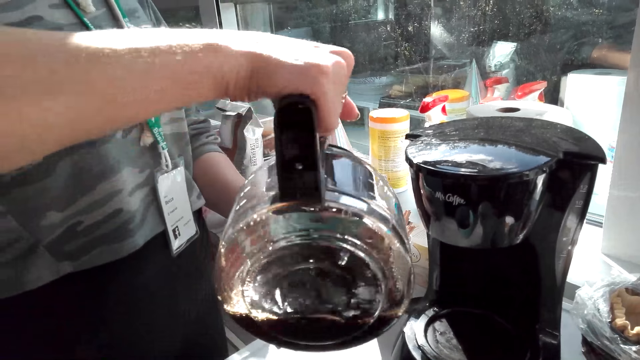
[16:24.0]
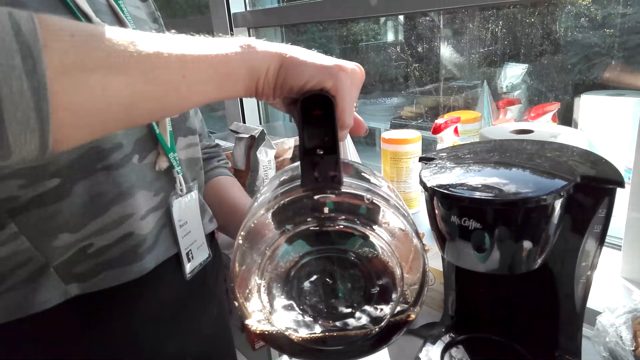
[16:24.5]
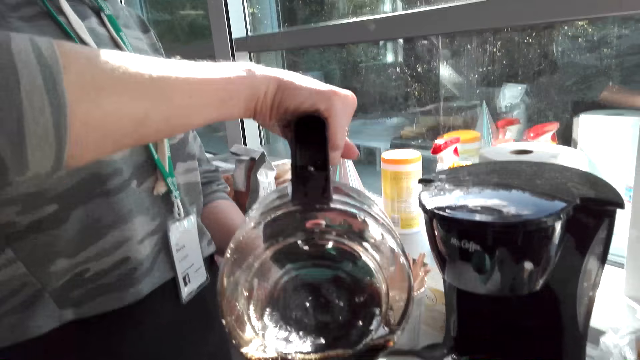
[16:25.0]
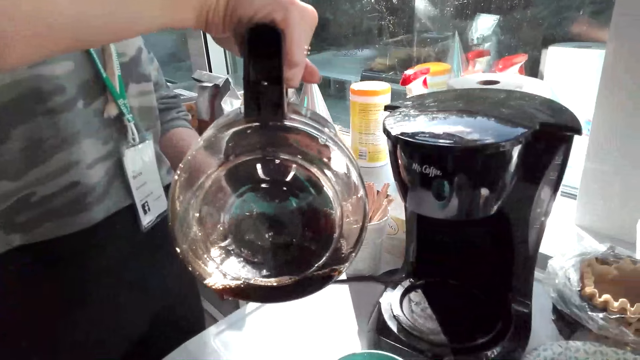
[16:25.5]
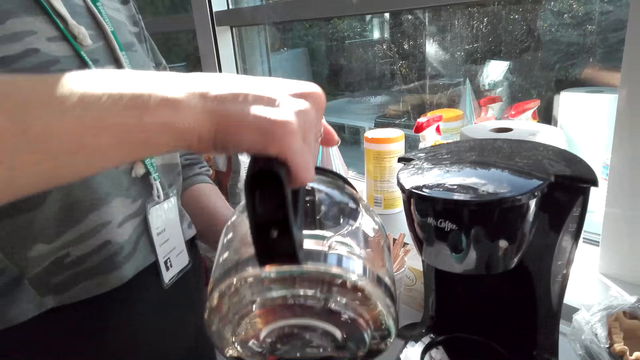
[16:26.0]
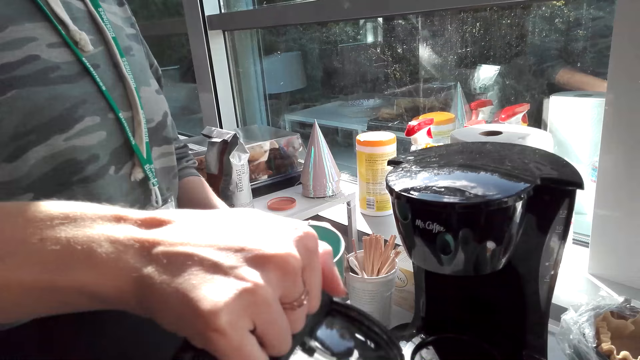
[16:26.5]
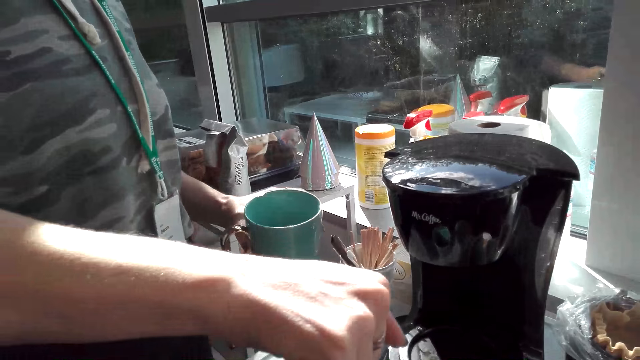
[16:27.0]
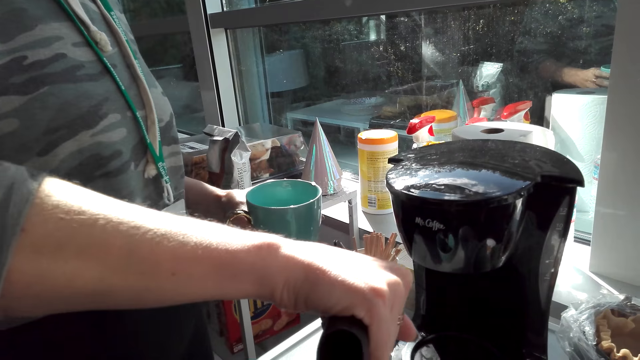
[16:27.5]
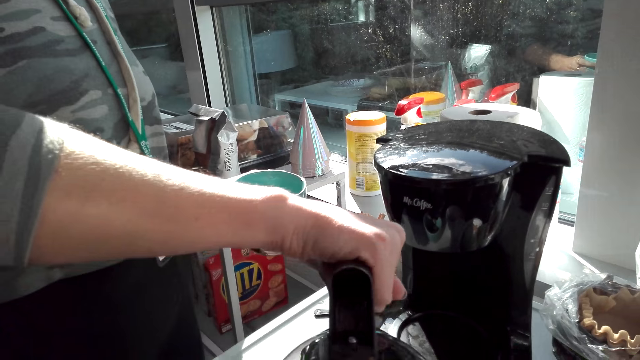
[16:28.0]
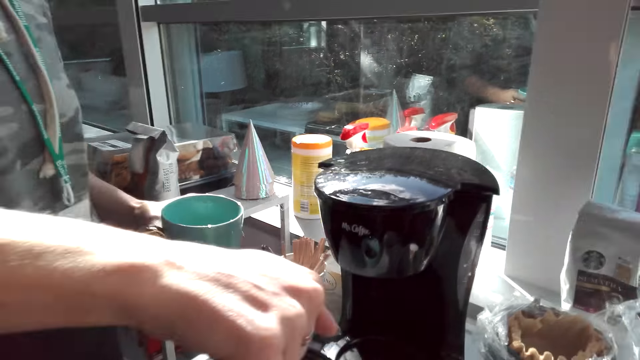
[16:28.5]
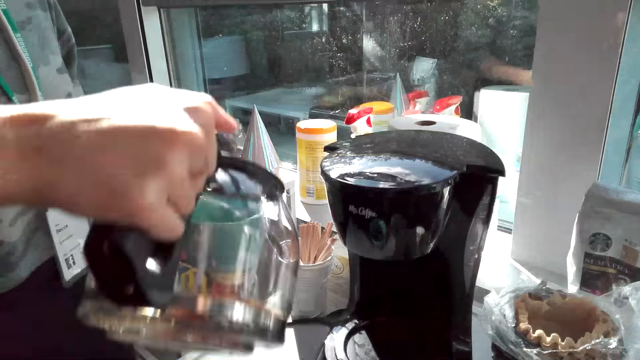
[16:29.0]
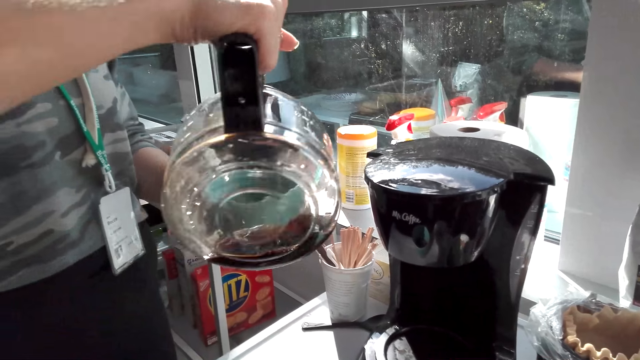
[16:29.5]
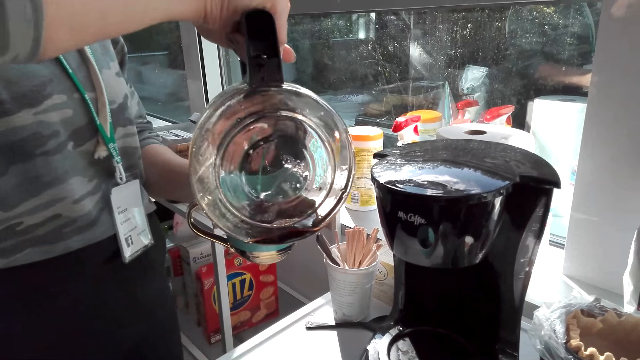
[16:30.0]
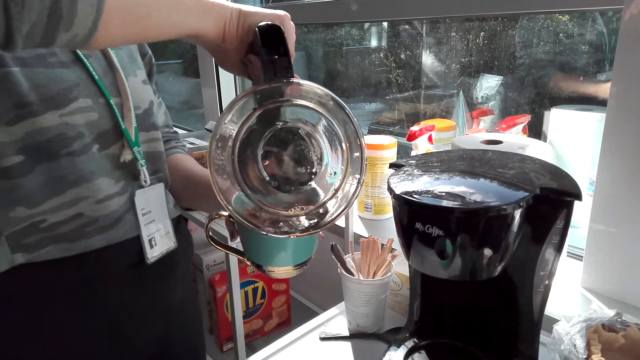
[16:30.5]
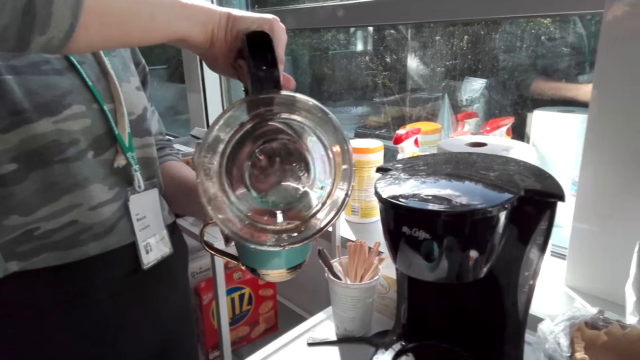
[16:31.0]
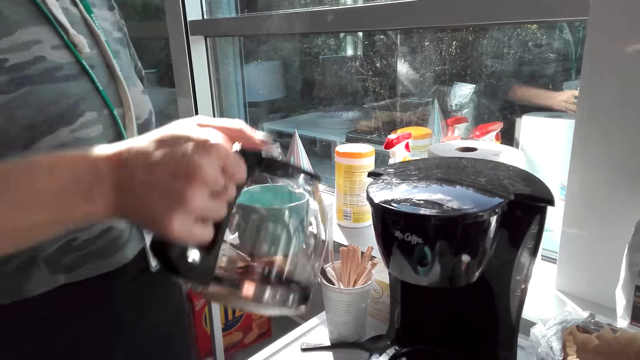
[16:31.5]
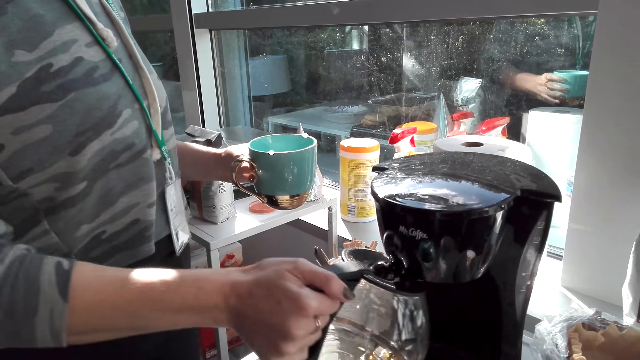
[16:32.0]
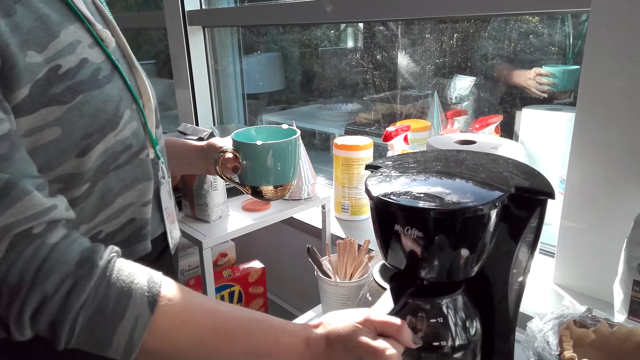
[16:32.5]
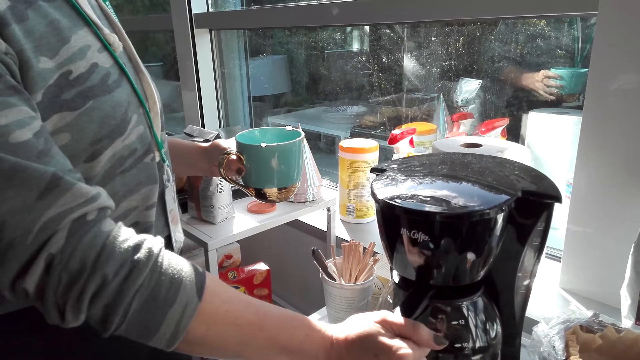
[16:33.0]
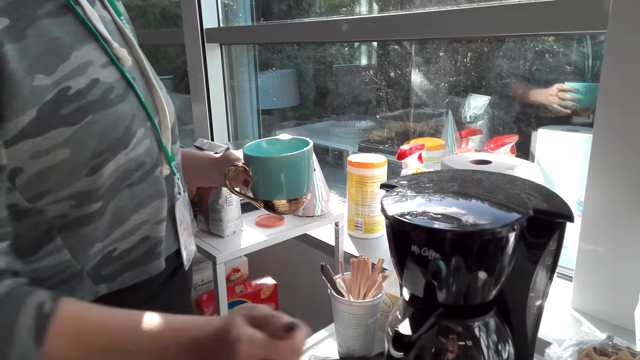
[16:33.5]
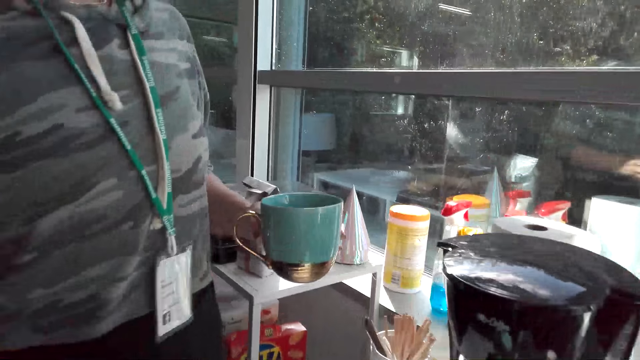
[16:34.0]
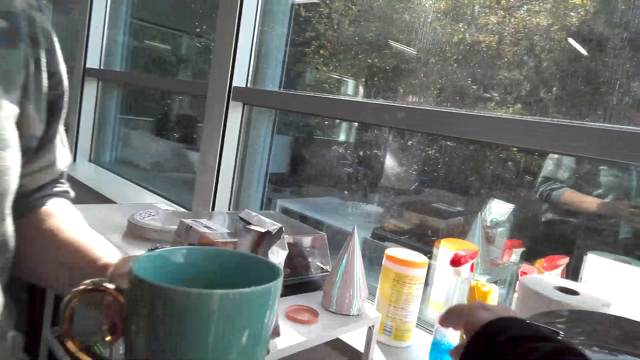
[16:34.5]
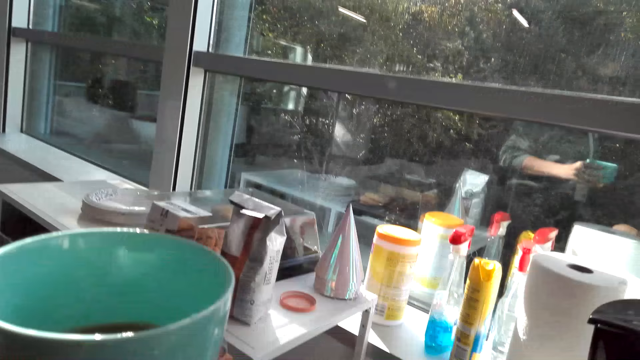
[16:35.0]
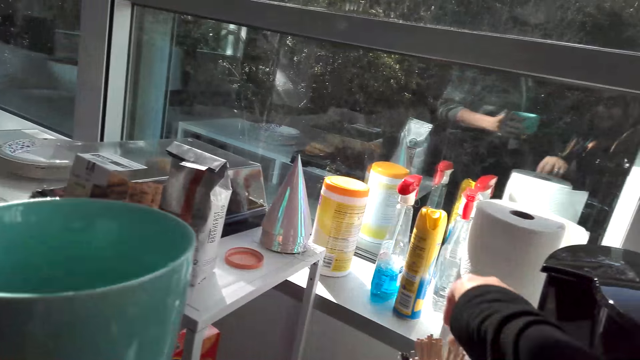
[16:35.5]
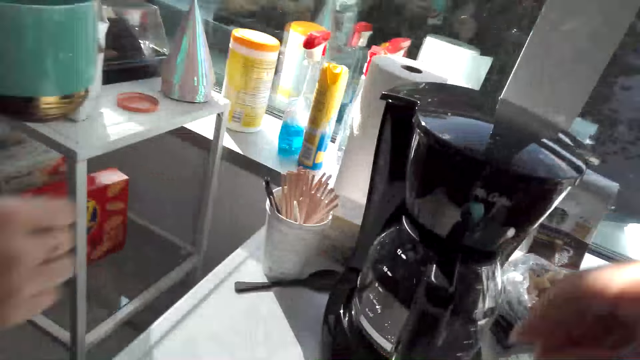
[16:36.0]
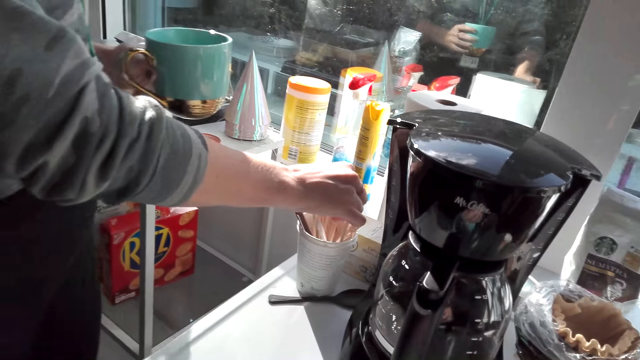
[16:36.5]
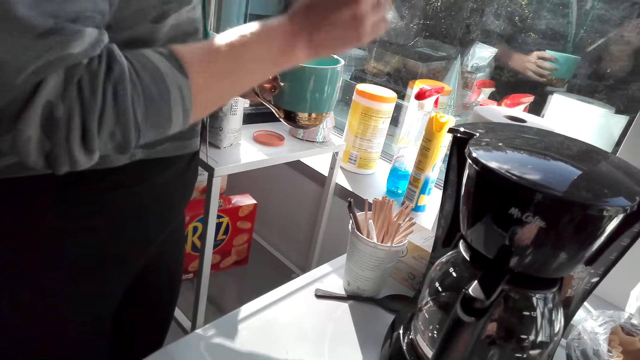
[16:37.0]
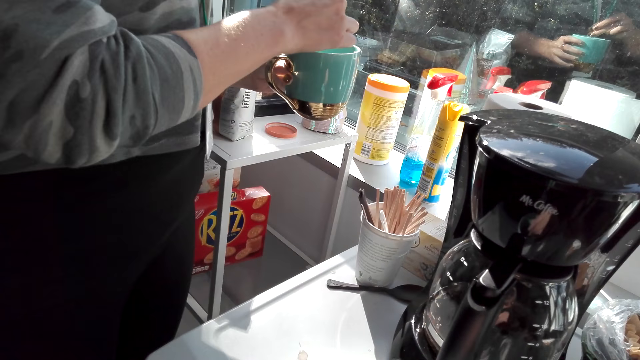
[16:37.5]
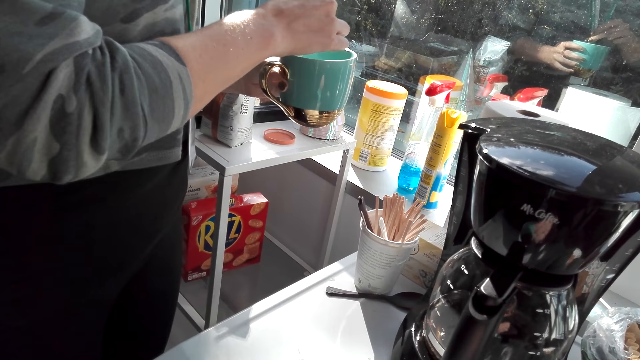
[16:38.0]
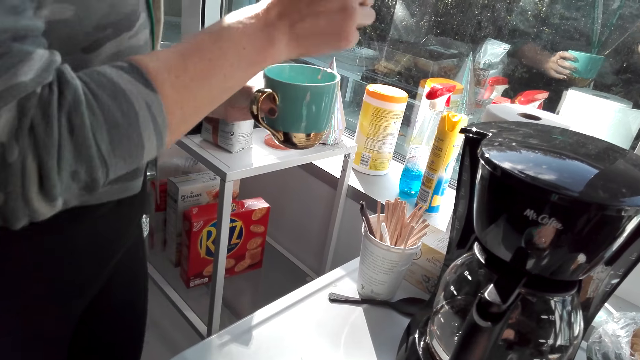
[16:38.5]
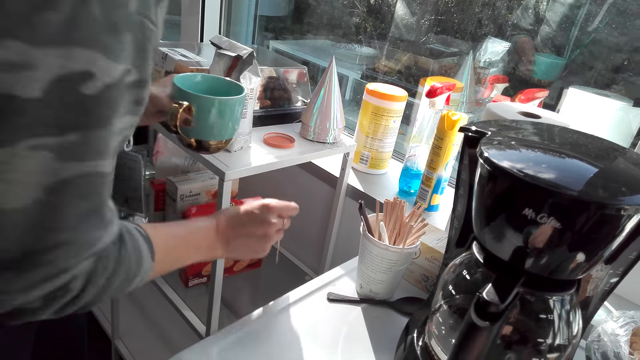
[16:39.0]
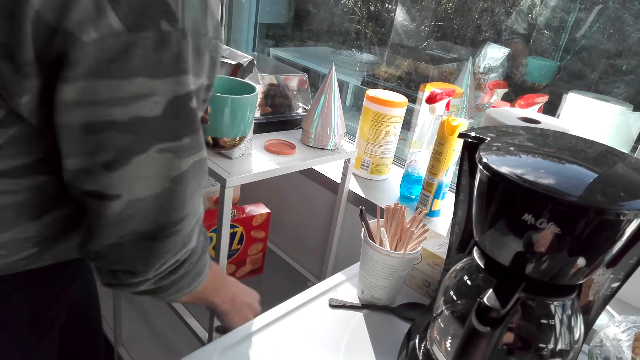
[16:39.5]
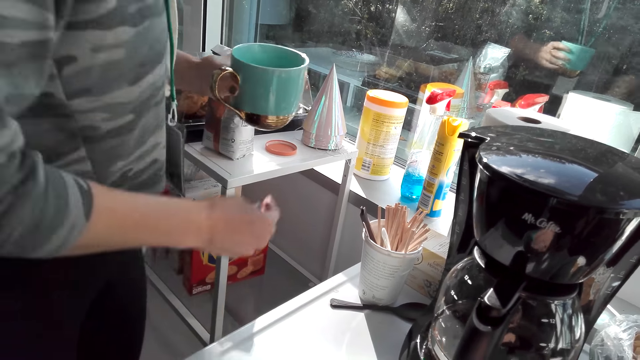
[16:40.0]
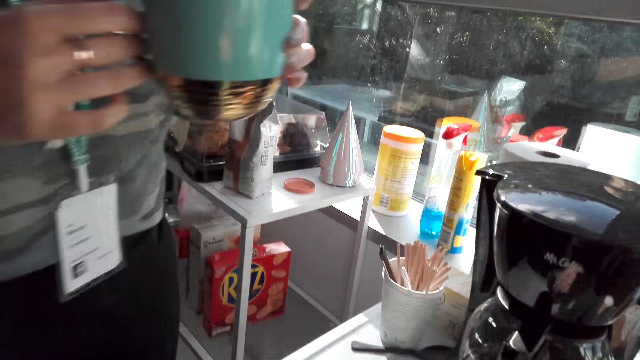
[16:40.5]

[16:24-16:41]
A person puts the jug on the coffee maker. The camera wearer picks up a wooden spatula in a glass. The person picks up a wooden spatula in the glass and stirs the coffee in the cup, talking. The person throws away the wooden spatula.

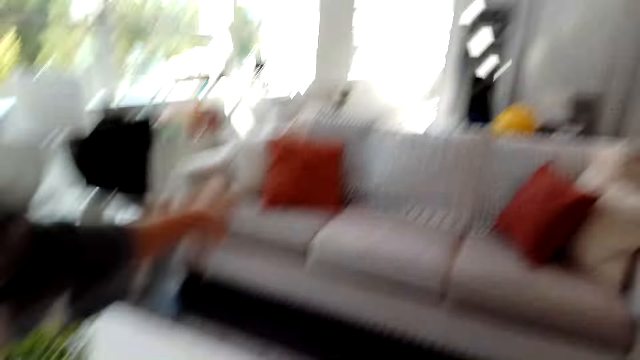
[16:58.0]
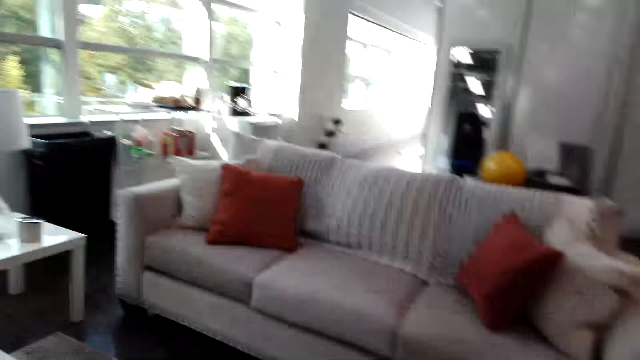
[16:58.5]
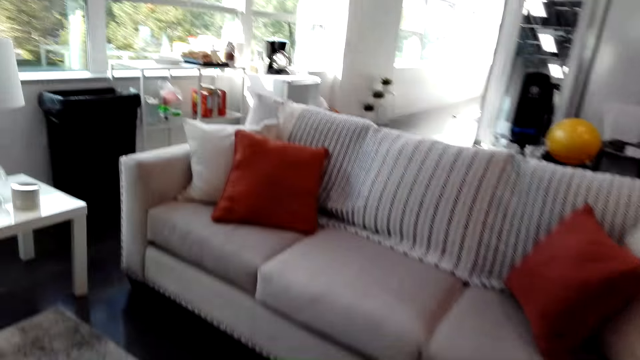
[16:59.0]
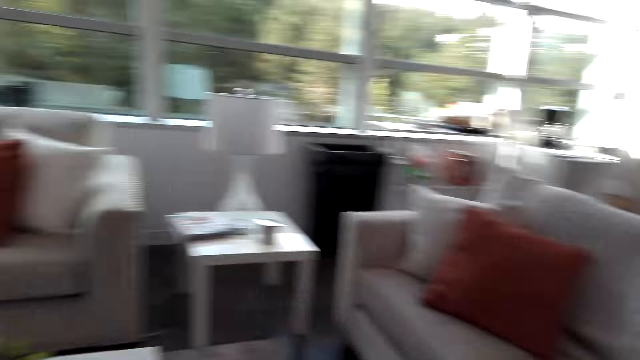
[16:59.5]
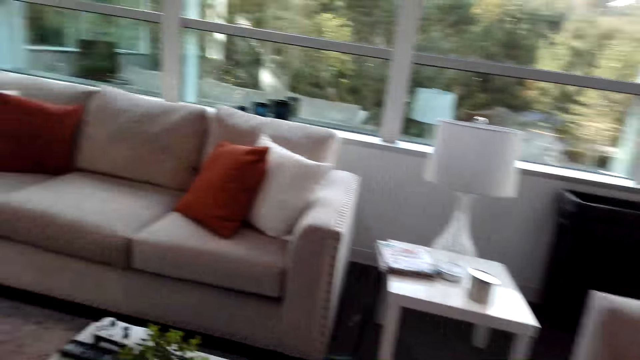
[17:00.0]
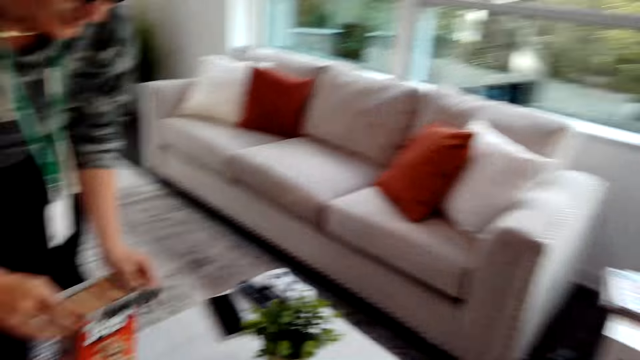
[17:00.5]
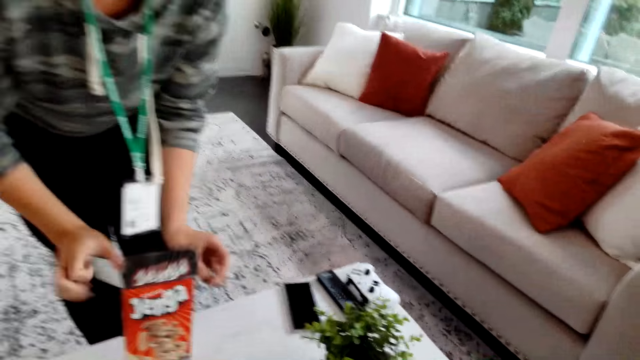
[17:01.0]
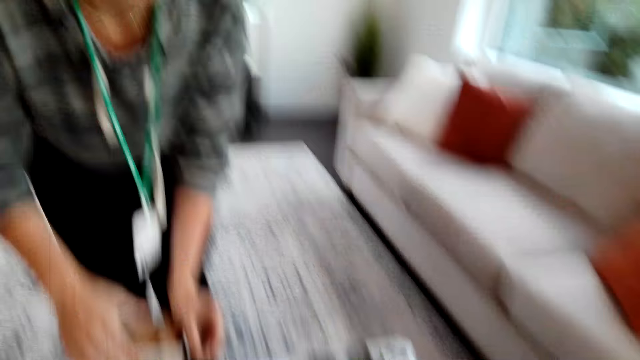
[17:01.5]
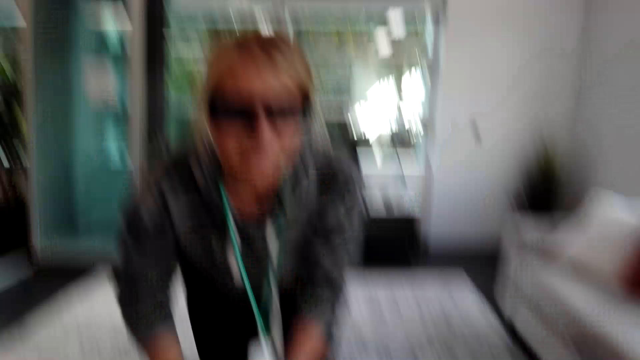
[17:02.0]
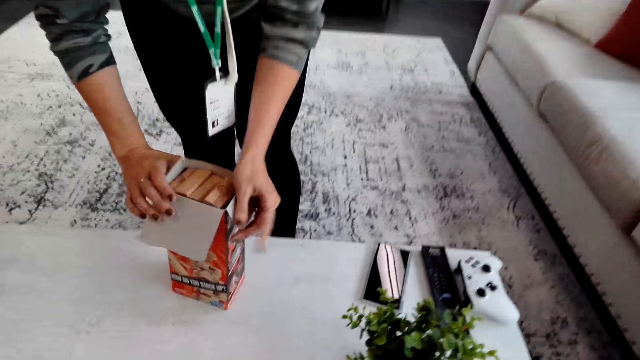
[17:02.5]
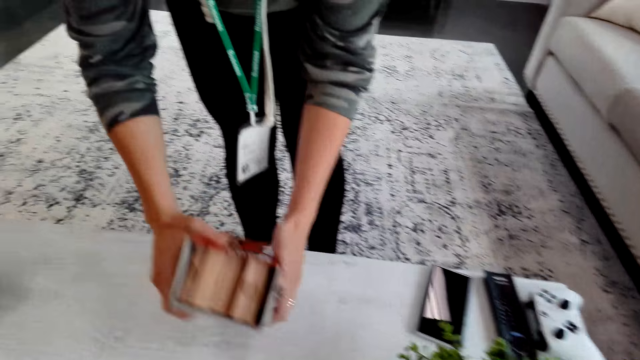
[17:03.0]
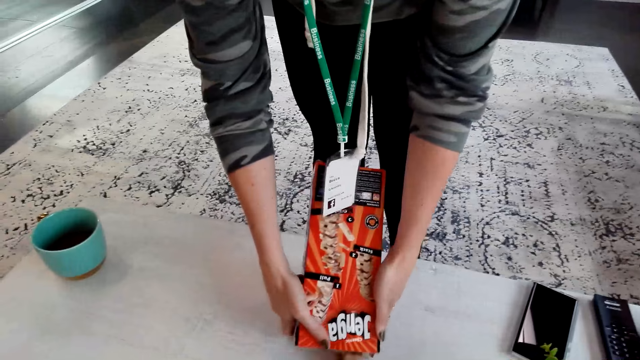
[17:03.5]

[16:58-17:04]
A person brings the jenga game on the table. The person opens a box. The person pours jenga bricks on the table.
